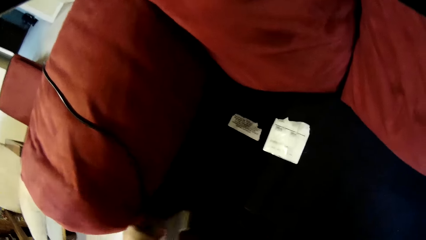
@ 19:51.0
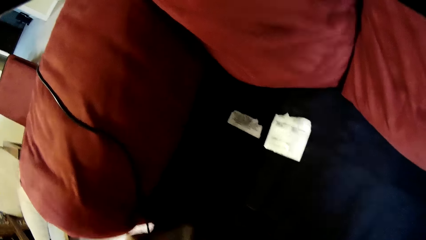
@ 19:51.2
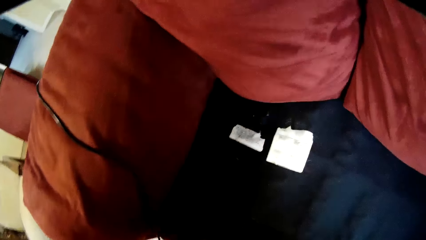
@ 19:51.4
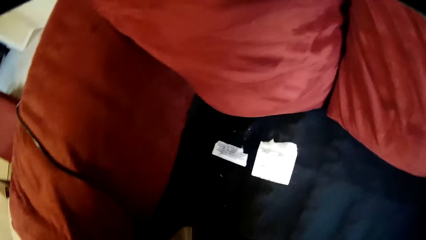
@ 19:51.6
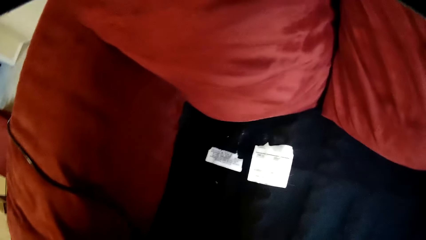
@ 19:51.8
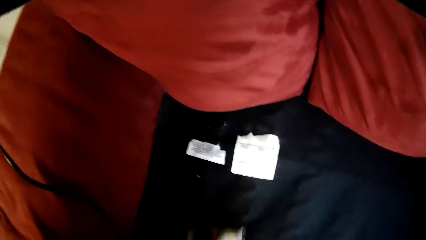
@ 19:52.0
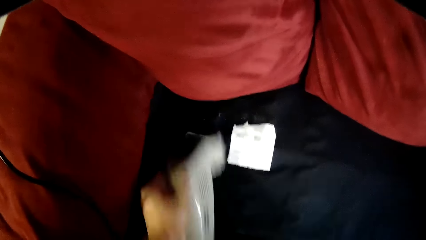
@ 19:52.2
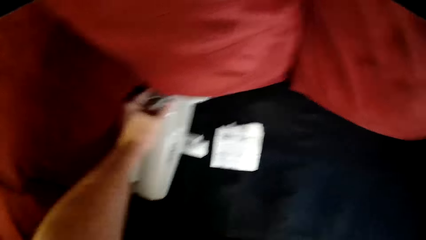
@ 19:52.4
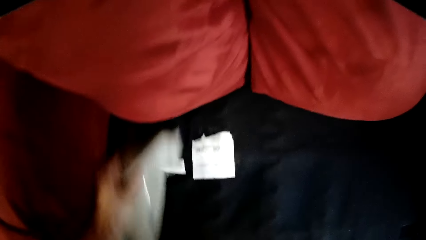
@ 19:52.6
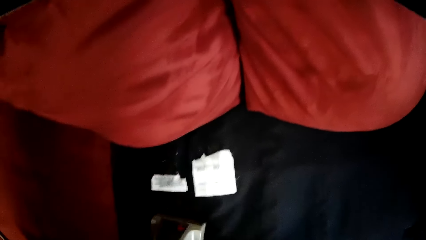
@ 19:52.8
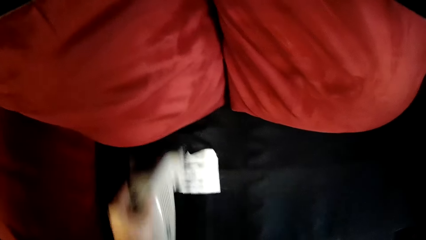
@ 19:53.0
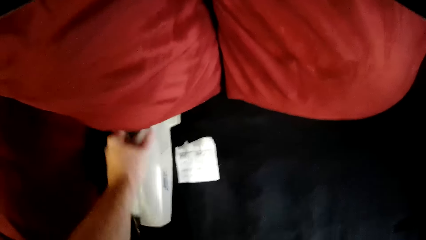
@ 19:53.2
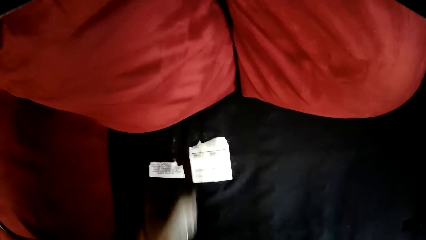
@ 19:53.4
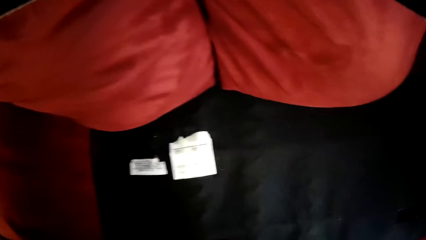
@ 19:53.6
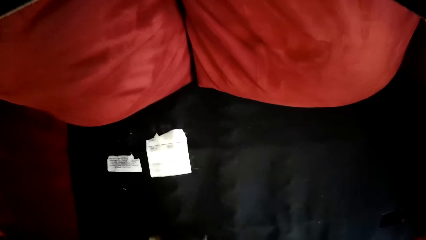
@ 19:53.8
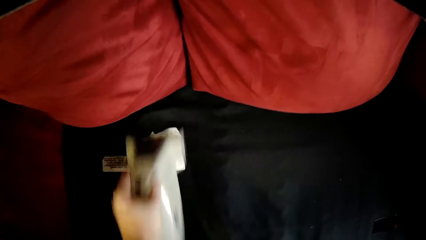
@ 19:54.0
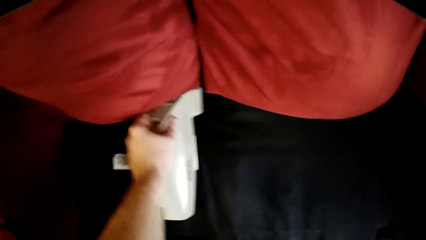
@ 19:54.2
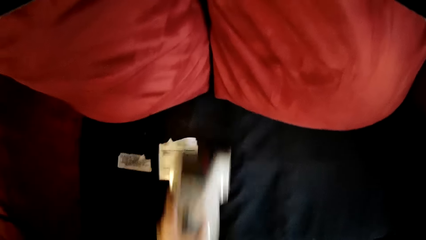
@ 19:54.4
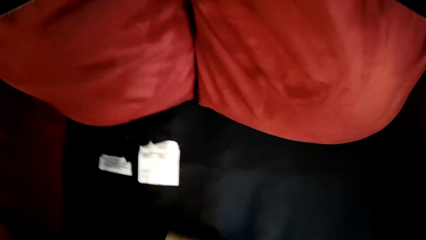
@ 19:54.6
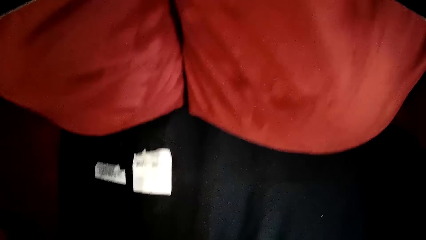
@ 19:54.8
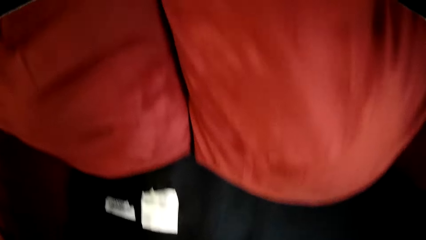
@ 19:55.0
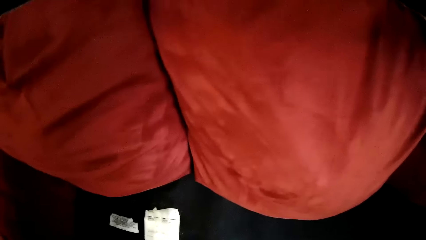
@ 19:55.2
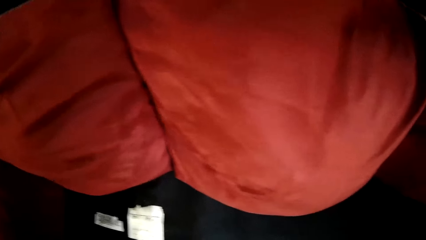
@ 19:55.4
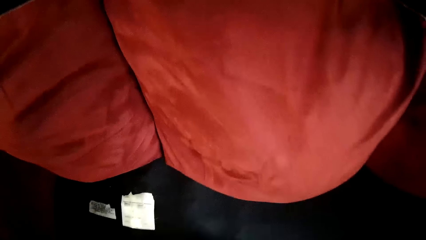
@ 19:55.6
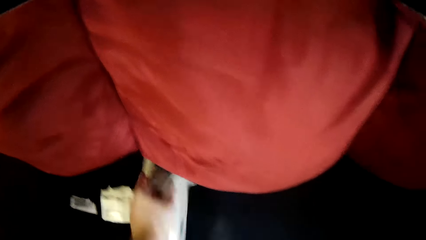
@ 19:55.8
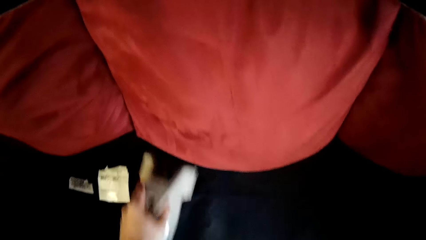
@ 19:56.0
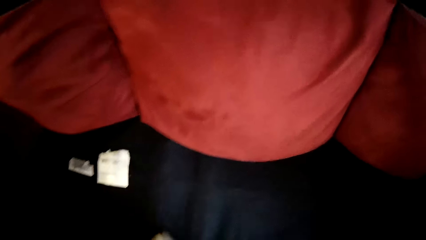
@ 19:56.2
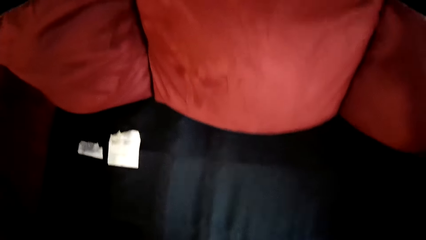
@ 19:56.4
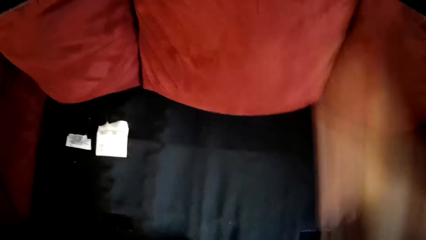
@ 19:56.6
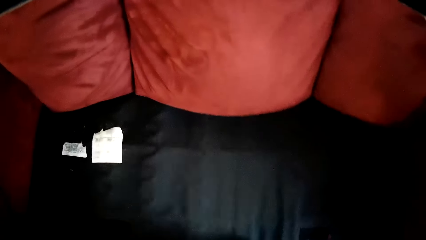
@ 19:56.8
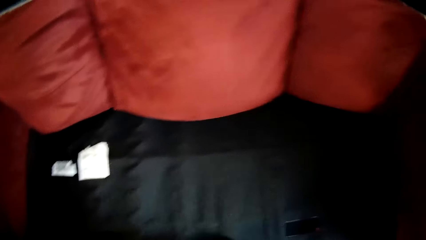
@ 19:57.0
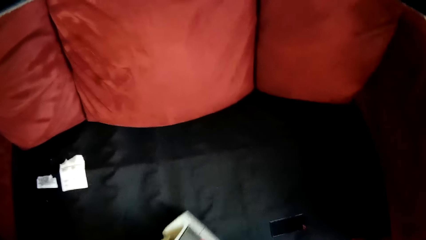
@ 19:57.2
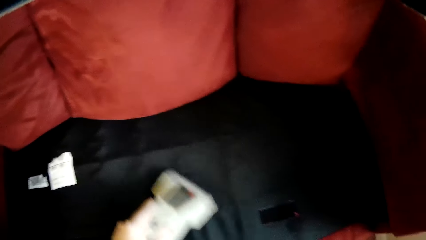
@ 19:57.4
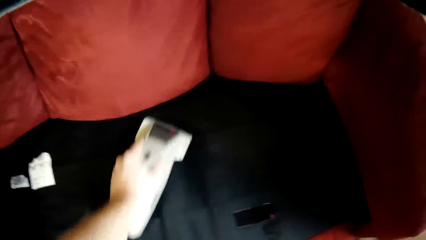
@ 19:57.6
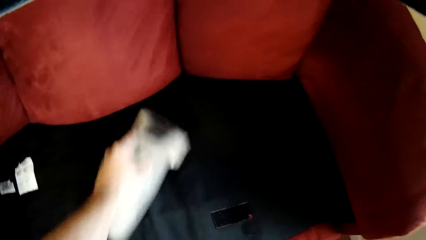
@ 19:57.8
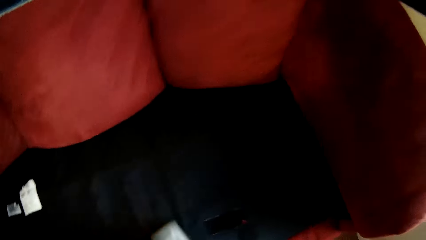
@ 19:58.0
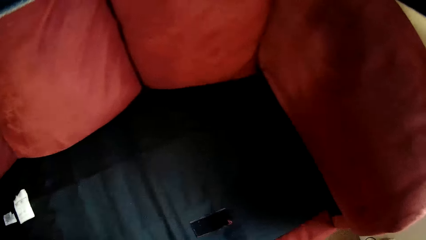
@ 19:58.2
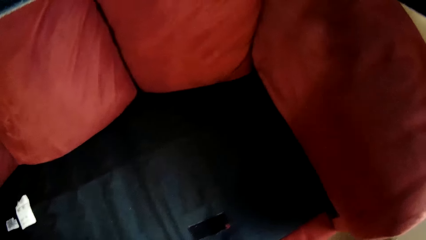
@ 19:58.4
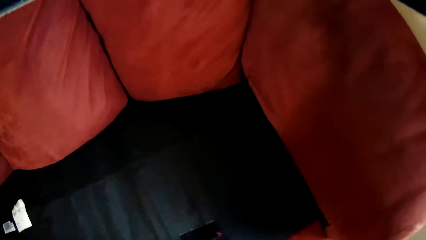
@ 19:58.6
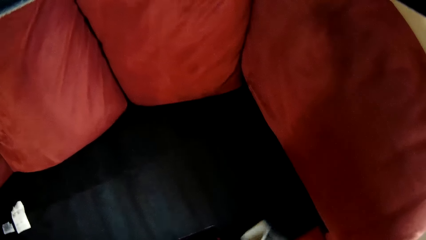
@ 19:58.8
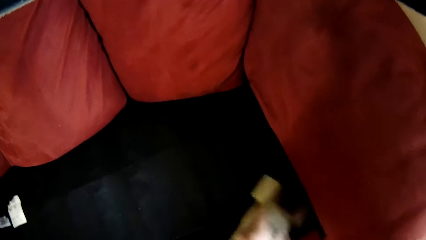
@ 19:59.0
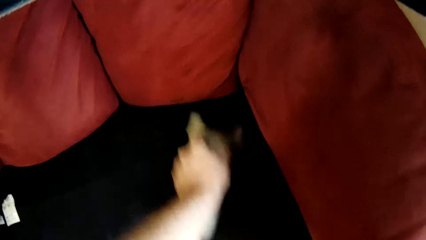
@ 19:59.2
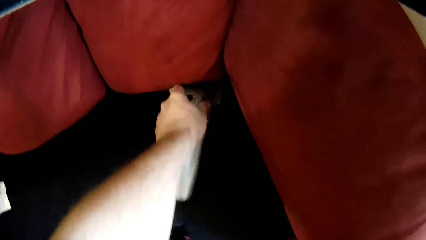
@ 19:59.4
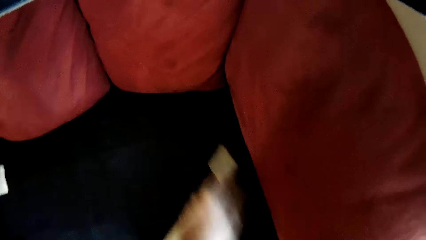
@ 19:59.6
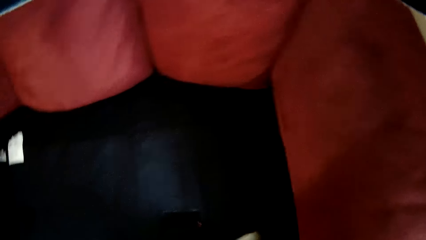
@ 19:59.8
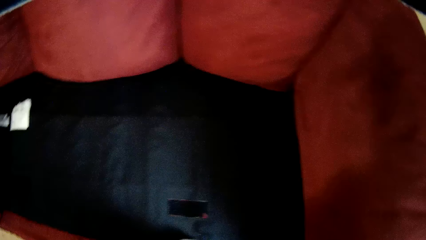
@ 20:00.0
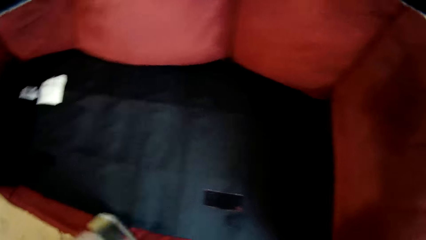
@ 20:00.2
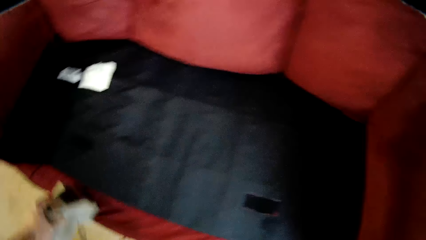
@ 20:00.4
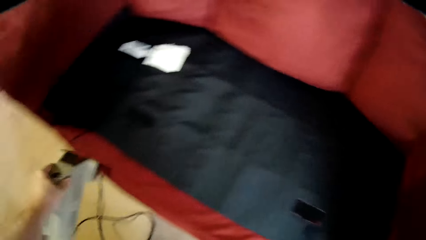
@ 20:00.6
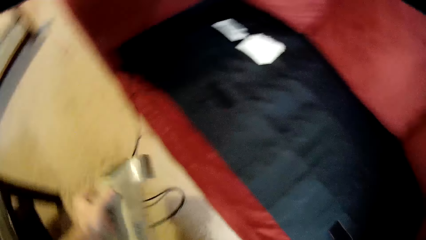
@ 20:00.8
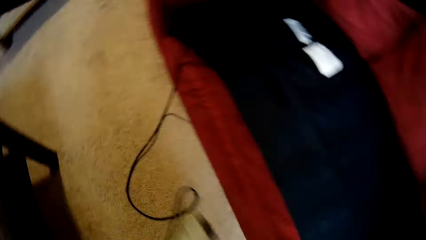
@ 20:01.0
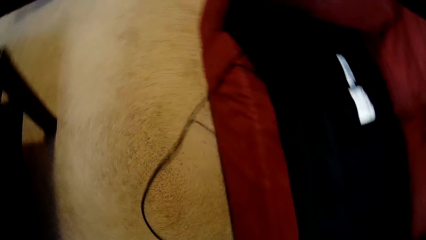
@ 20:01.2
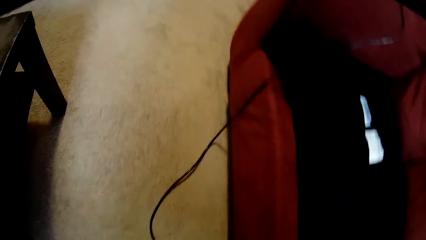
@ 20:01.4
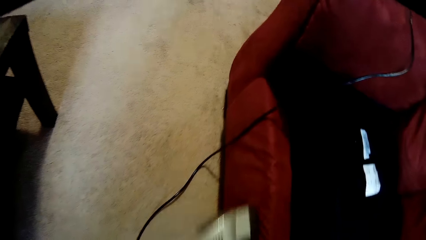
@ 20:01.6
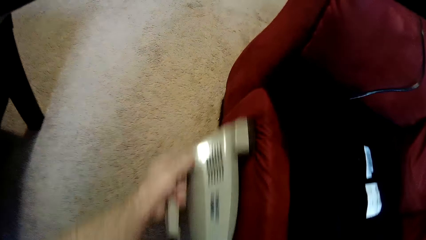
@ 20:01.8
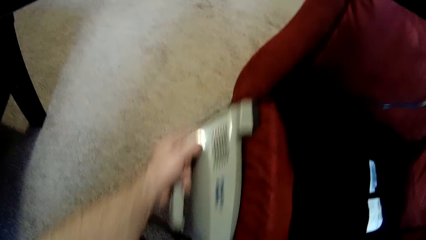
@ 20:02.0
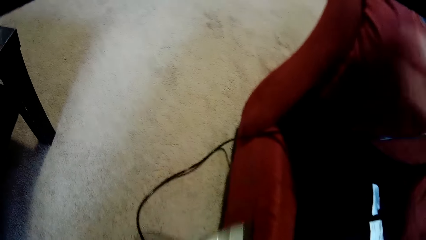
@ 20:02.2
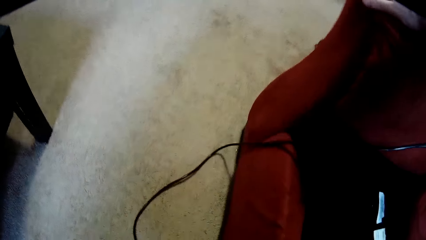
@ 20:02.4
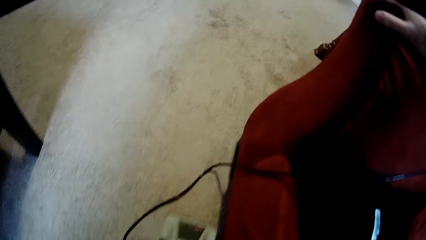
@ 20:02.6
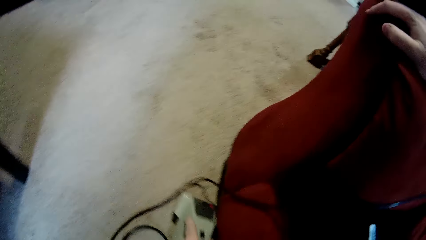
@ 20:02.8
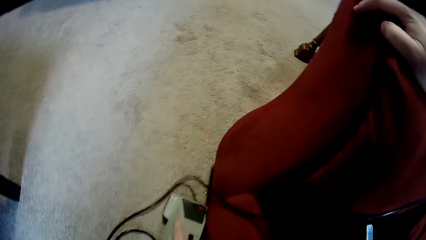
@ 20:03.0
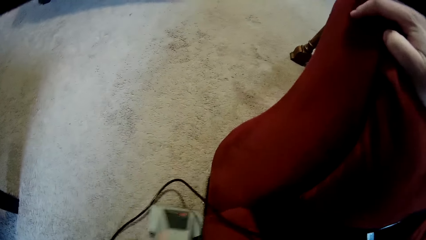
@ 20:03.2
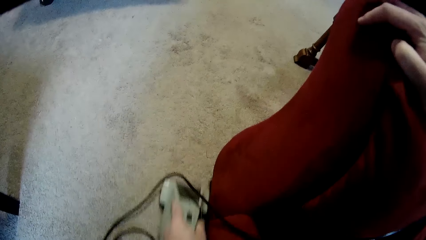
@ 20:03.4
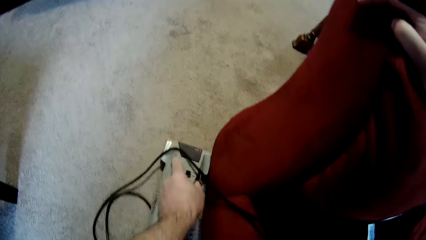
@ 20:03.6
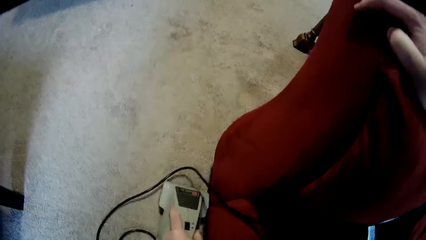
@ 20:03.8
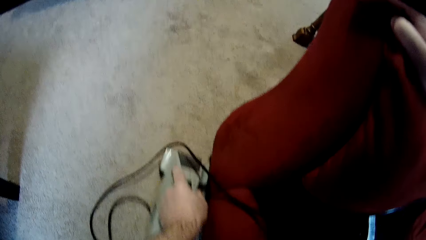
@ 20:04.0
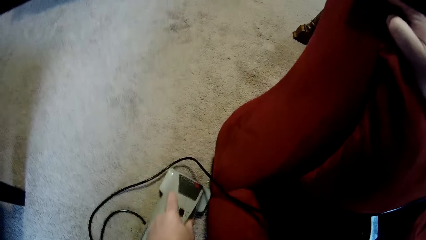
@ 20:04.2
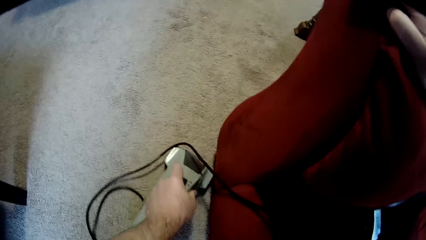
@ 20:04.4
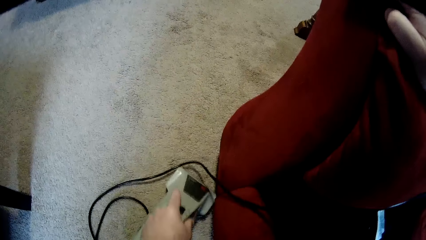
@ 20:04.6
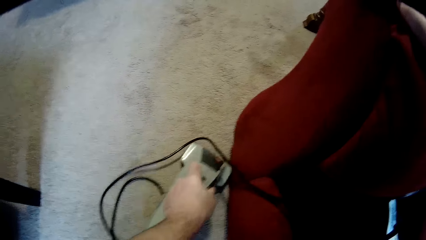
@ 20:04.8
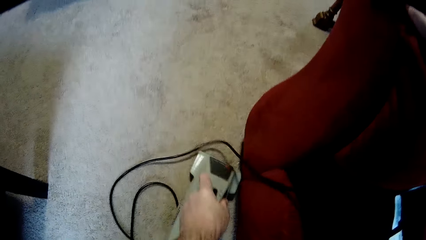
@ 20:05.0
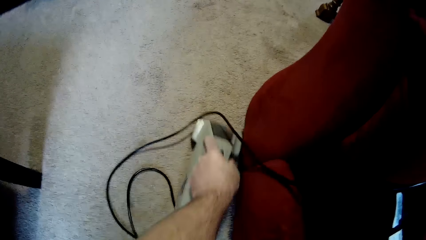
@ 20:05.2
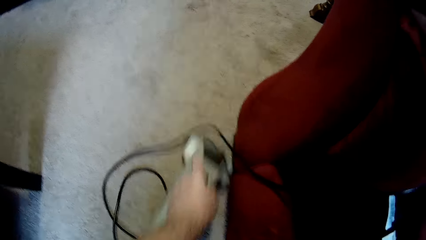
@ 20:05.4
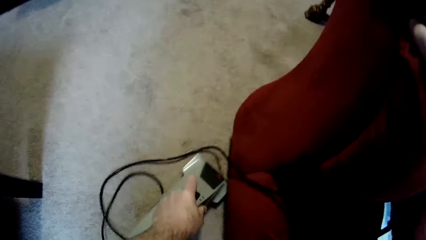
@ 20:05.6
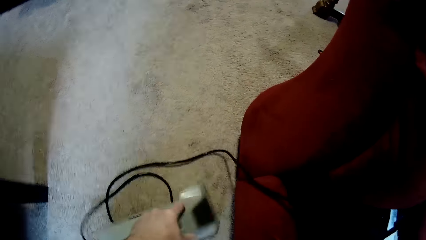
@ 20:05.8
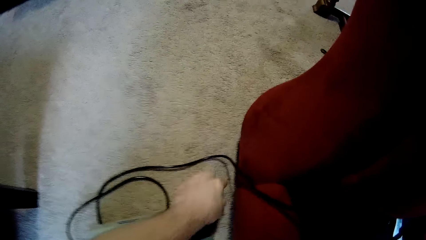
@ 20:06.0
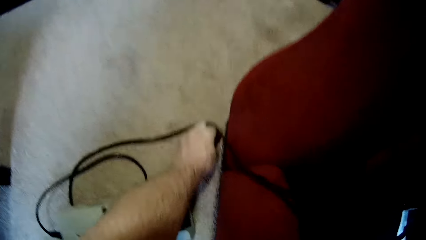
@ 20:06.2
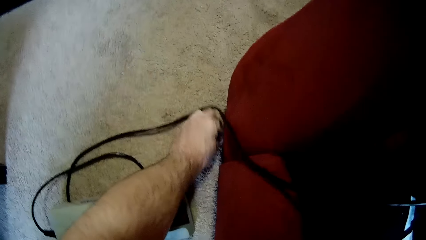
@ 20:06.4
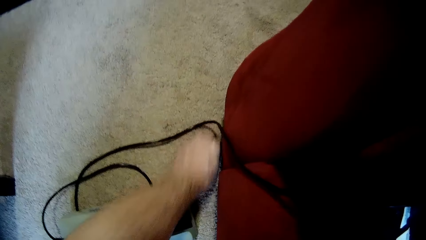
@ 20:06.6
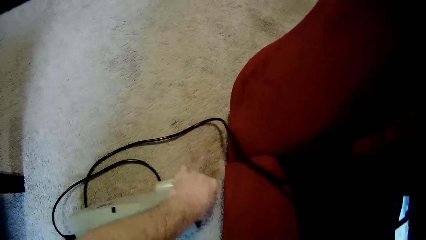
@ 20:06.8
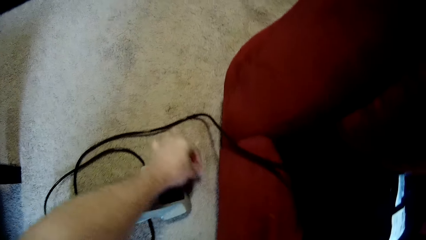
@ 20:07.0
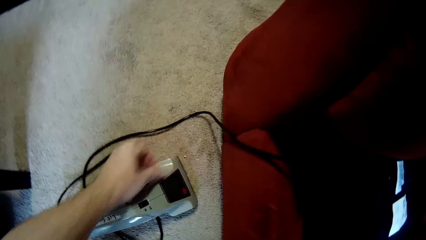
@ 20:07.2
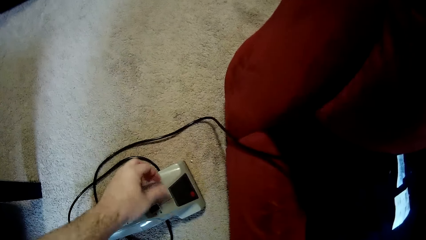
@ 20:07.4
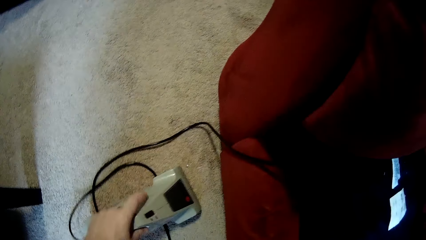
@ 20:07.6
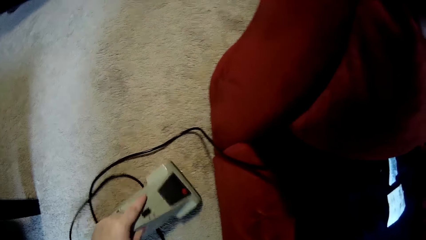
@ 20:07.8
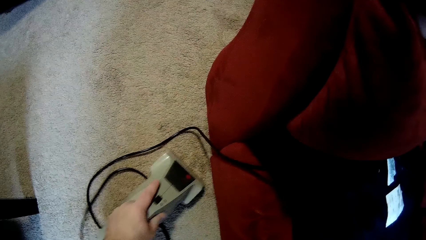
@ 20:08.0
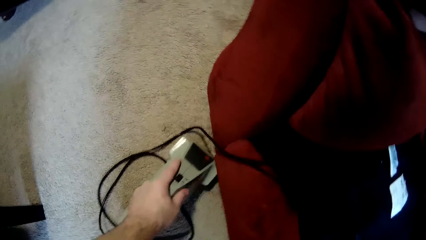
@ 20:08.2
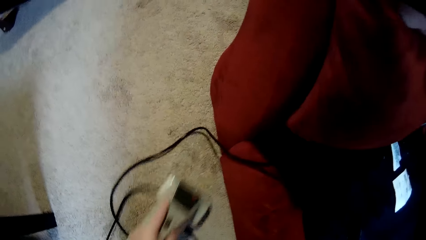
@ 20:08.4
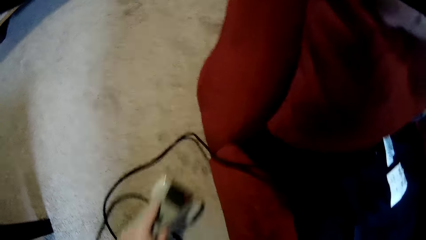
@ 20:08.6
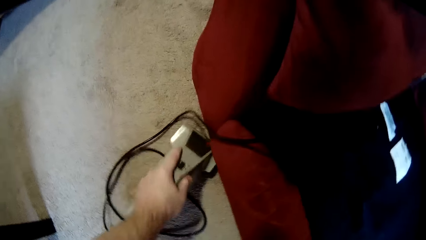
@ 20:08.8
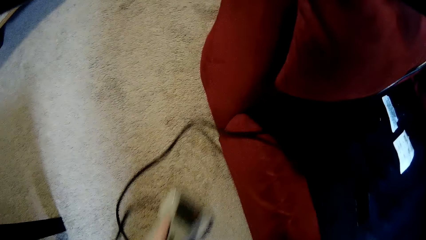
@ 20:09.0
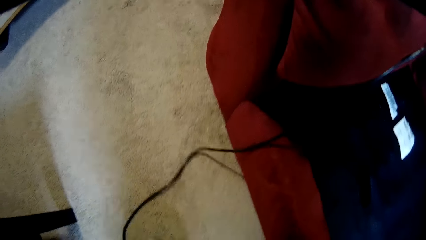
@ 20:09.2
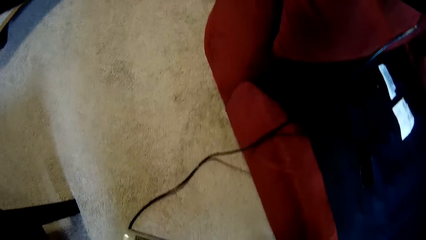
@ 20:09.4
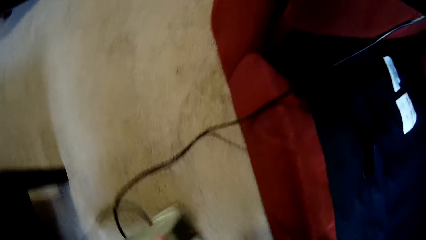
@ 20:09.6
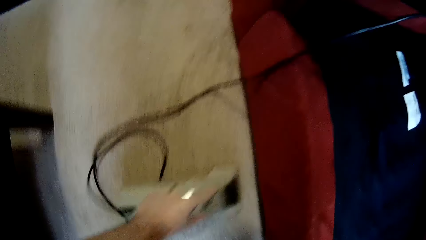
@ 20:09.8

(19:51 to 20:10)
The camera wearer cleans the front skirt of the sofa. They clean the carpet using the sofa cleaning machine. They pick something from the carpet.
